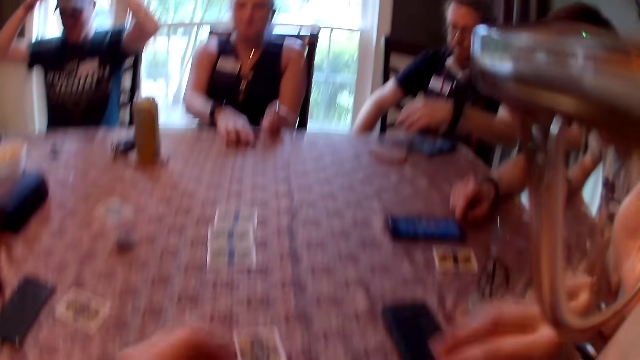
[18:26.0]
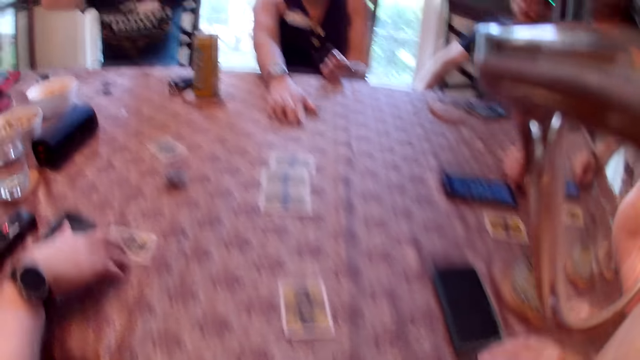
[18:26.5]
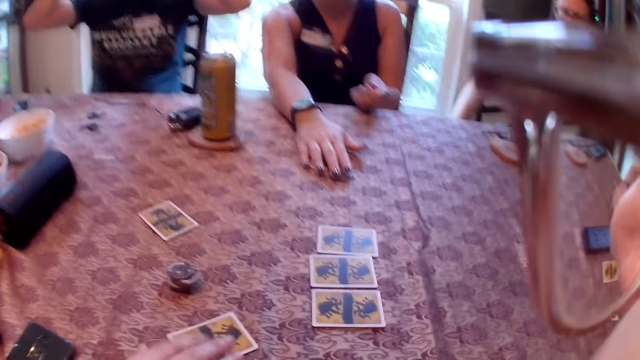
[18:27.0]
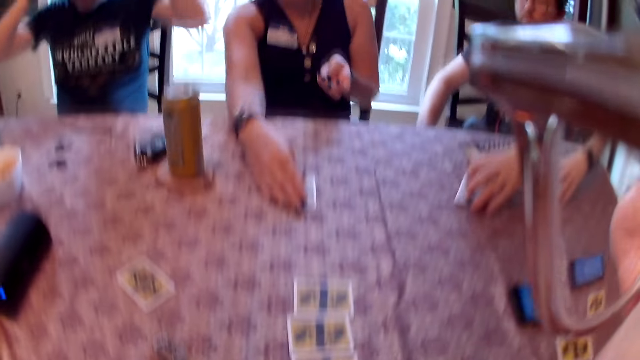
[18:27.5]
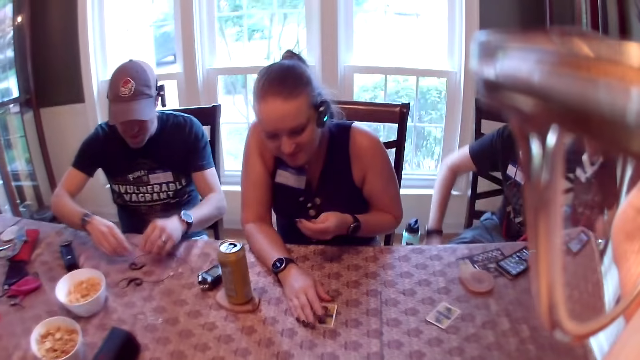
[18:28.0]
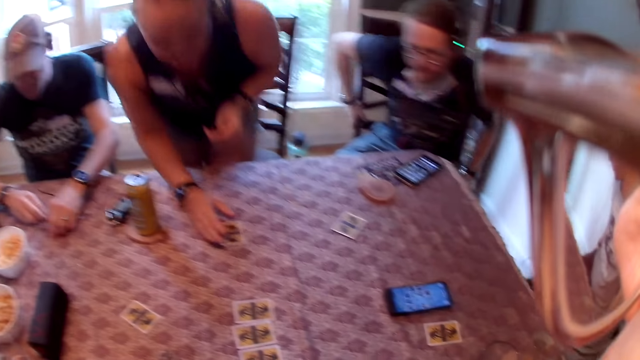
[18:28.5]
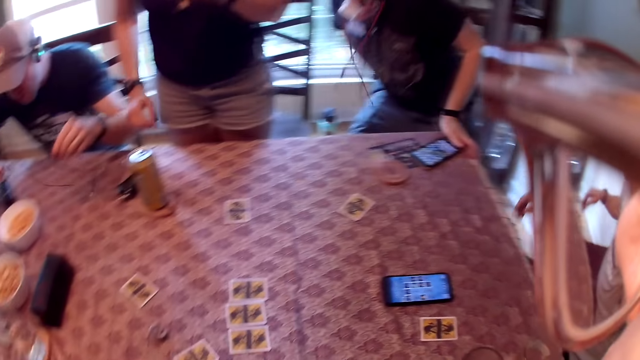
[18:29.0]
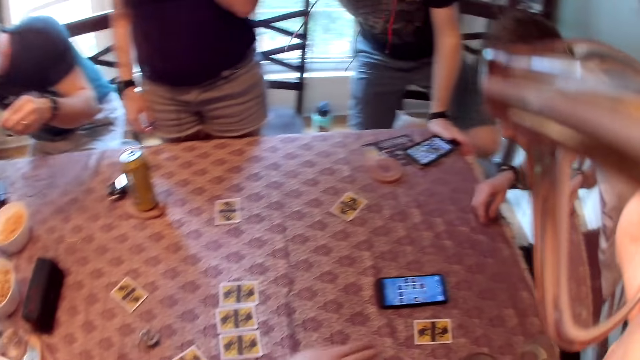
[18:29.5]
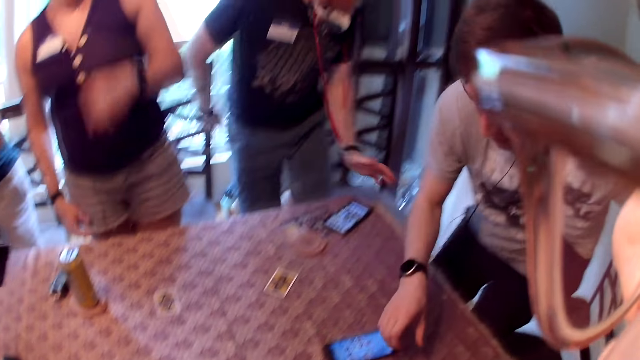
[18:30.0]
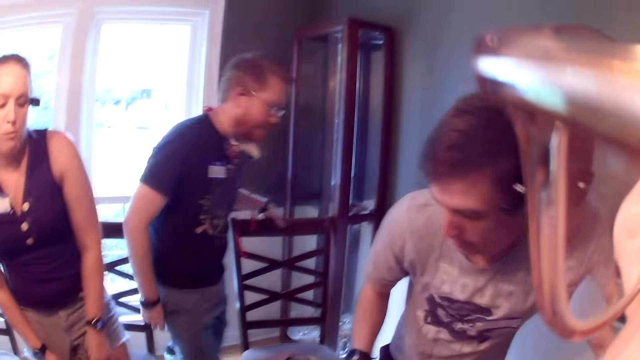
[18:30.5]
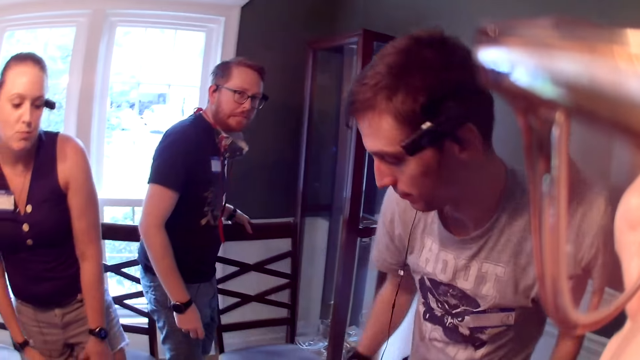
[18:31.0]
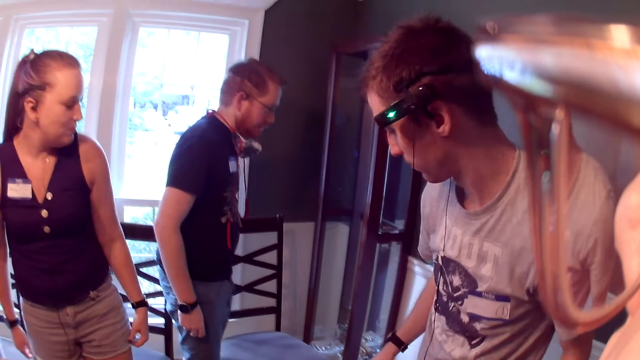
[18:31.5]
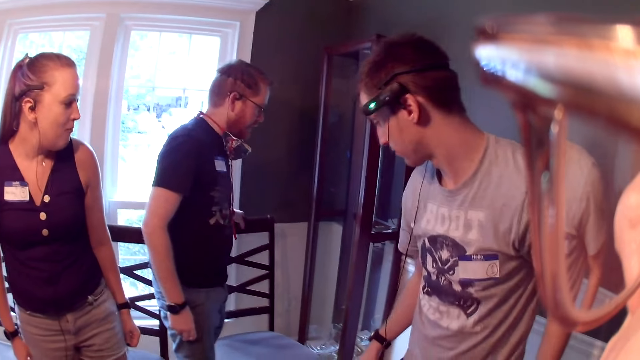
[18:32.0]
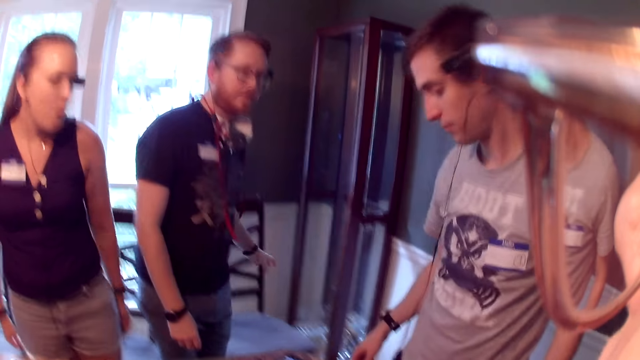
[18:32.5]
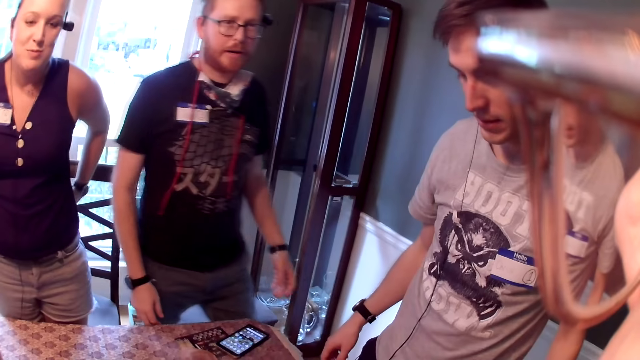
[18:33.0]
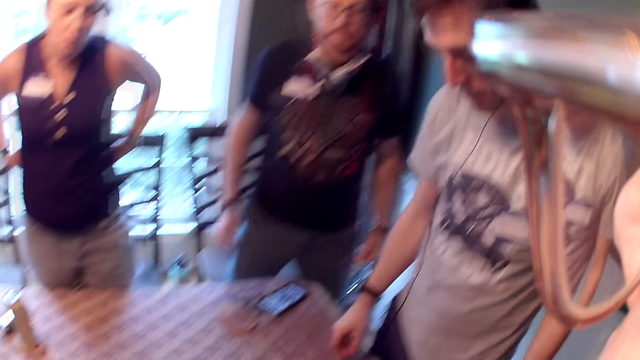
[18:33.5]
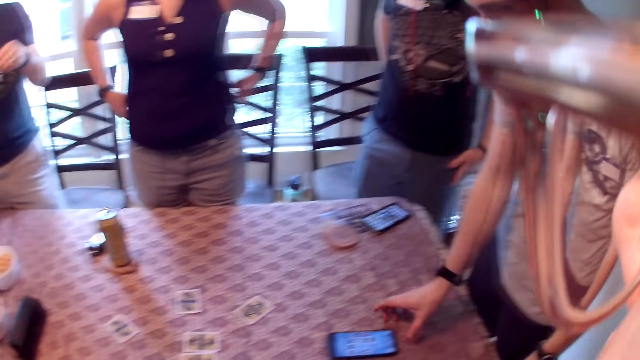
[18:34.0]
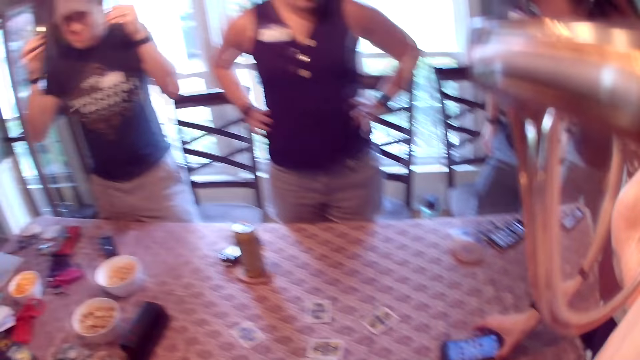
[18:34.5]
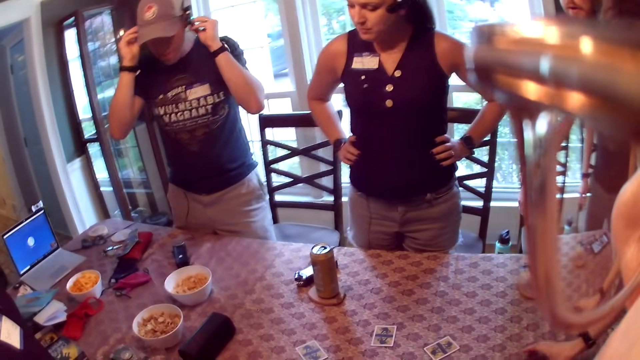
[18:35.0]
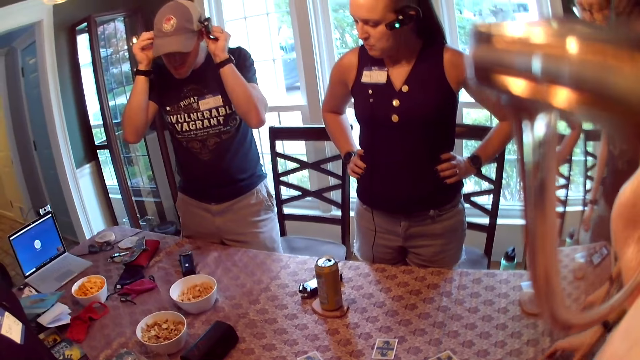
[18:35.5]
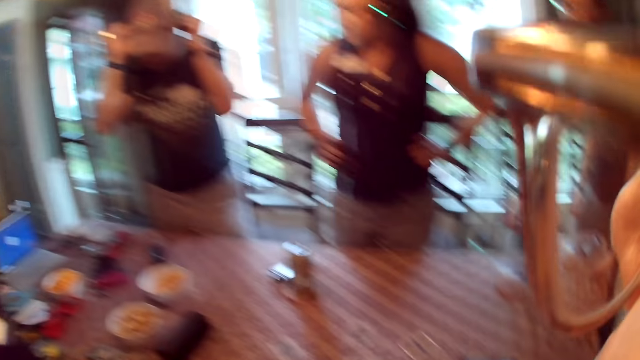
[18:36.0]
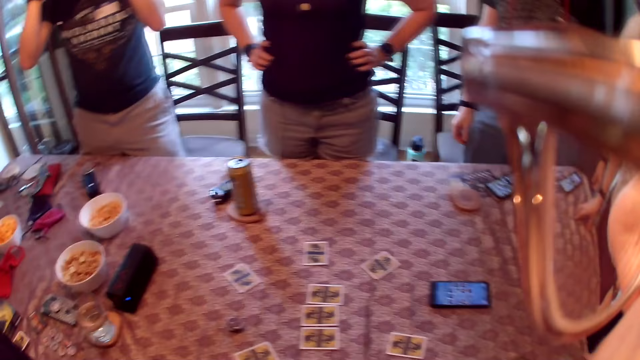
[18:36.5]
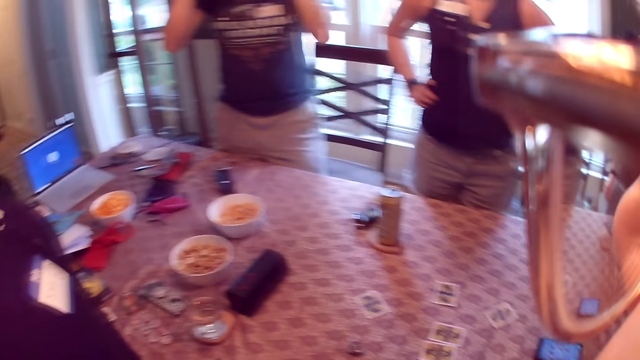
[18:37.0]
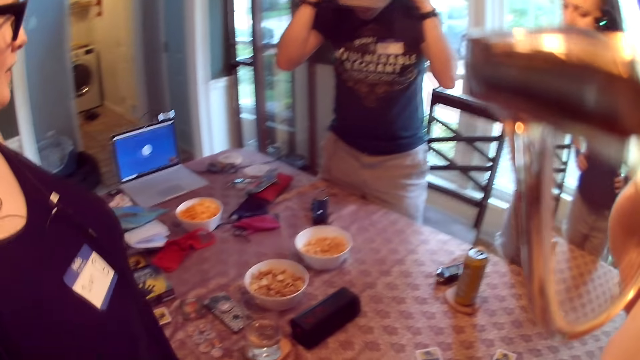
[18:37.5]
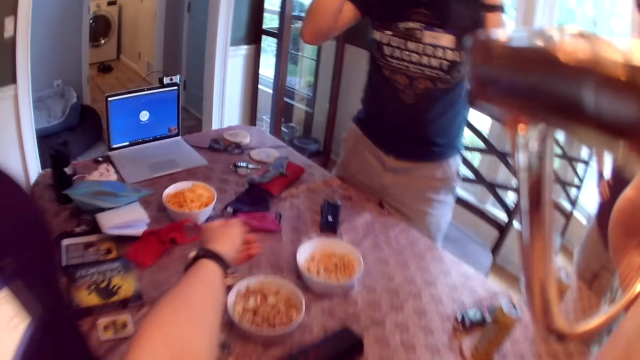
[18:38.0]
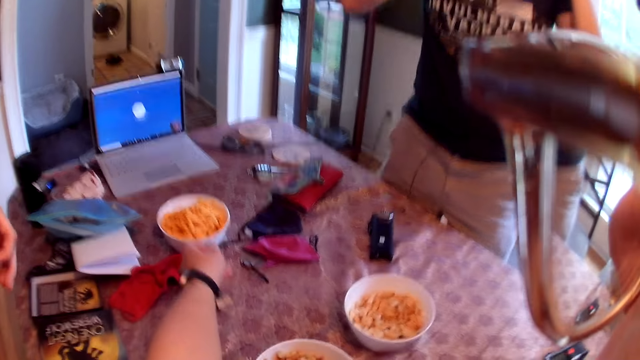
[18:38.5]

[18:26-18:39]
The man holds the mouthpiece in both hands. The camera wearer speaks. A woman slides the card across the table with her right hand. The first man stands up. Another man stands up. A third man stands up. Another woman stands up. The third man adjusts the chair with his right hand. The camera wearer speaks. The second man picks up a phone with his right hand. The first man holds the dictaphone with both hands. The camera wearer looks around.

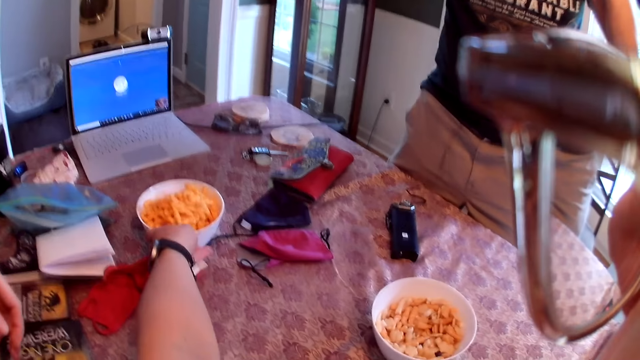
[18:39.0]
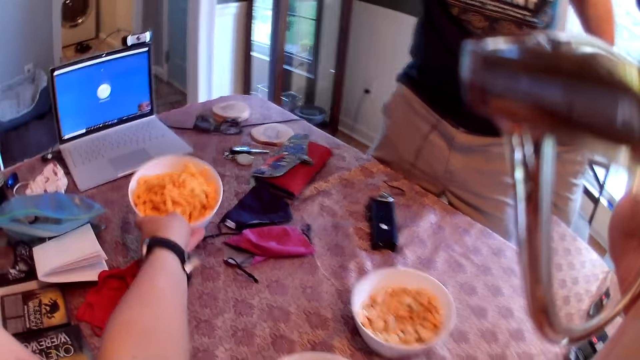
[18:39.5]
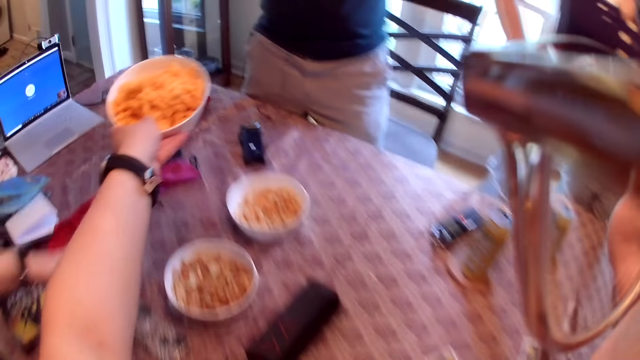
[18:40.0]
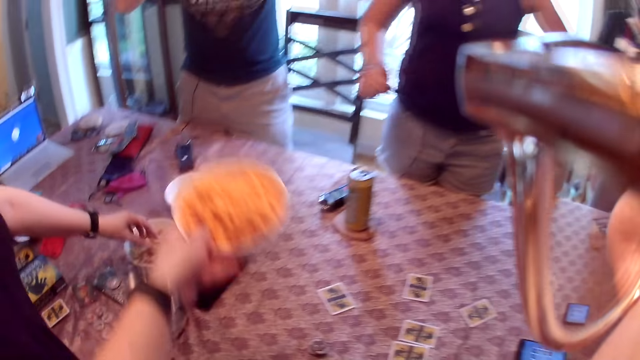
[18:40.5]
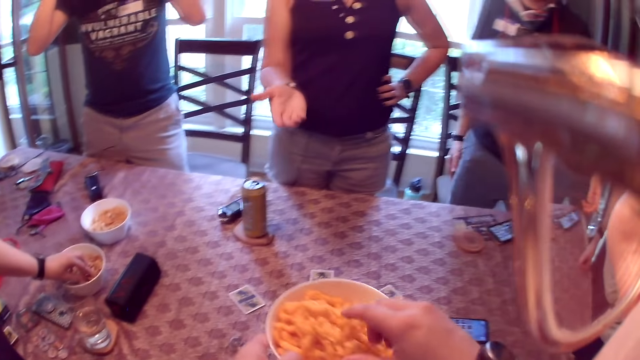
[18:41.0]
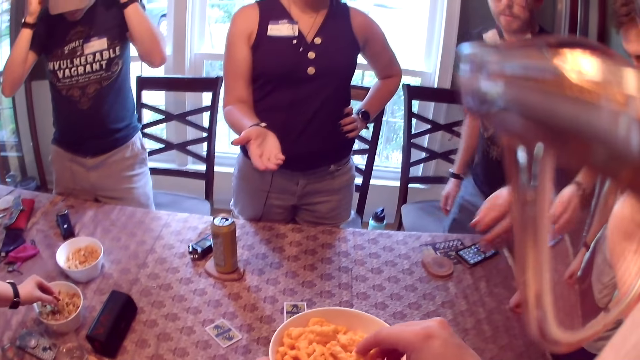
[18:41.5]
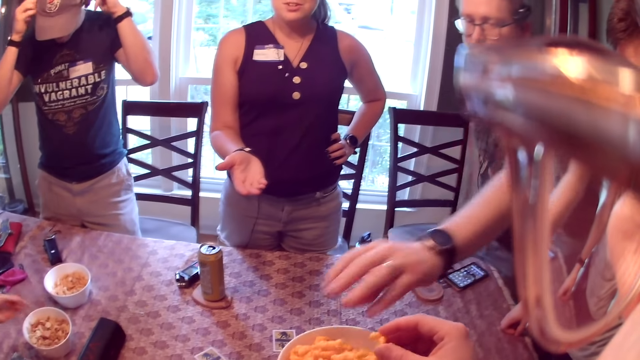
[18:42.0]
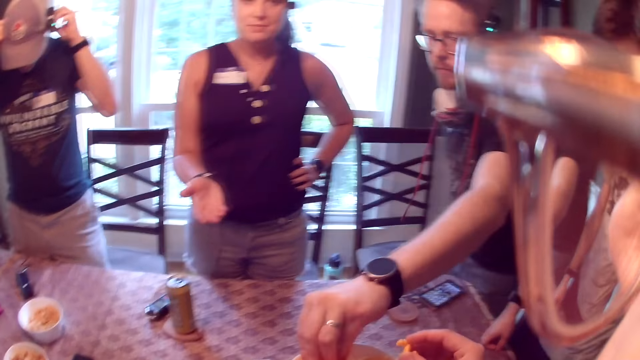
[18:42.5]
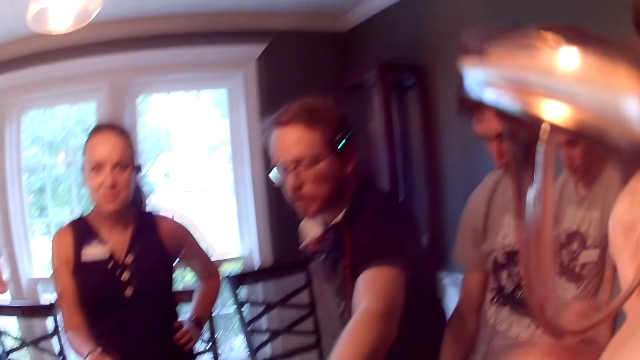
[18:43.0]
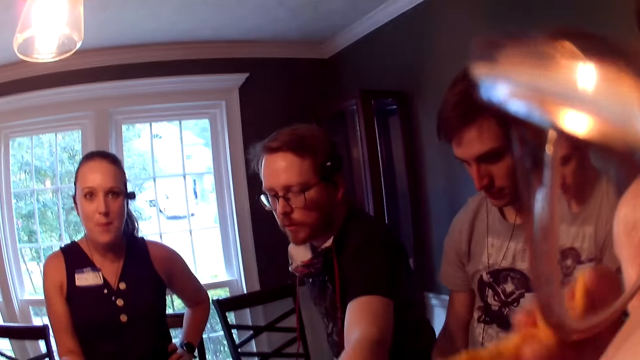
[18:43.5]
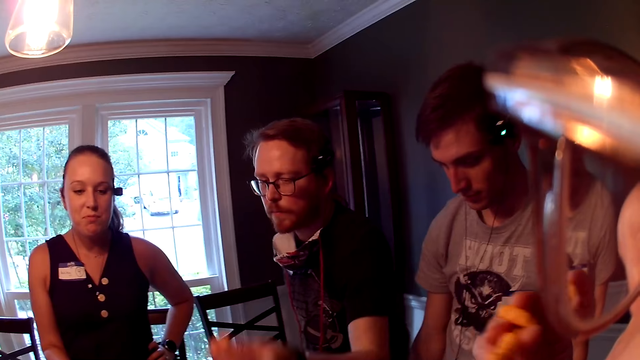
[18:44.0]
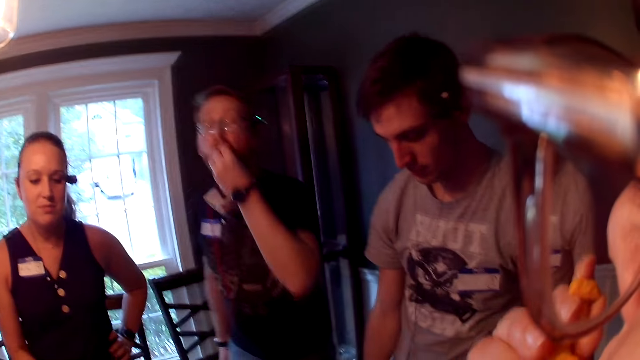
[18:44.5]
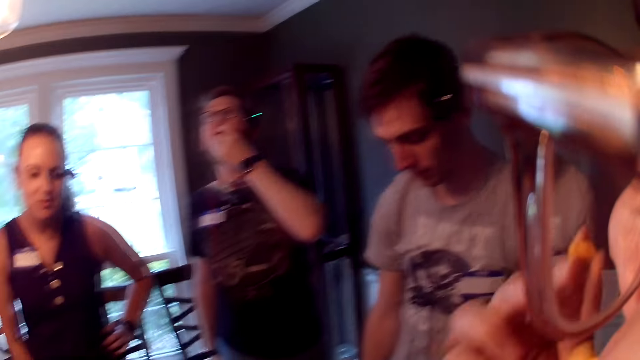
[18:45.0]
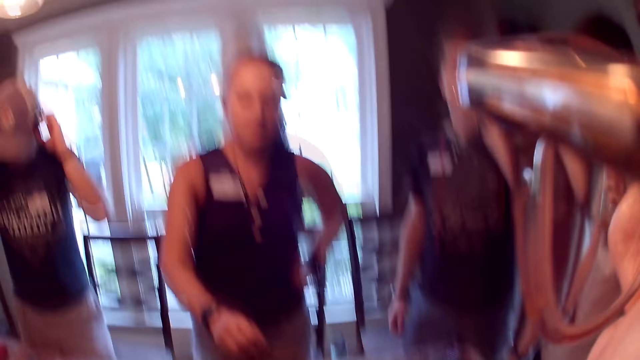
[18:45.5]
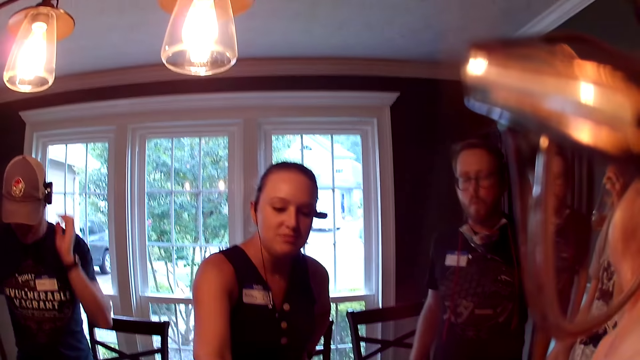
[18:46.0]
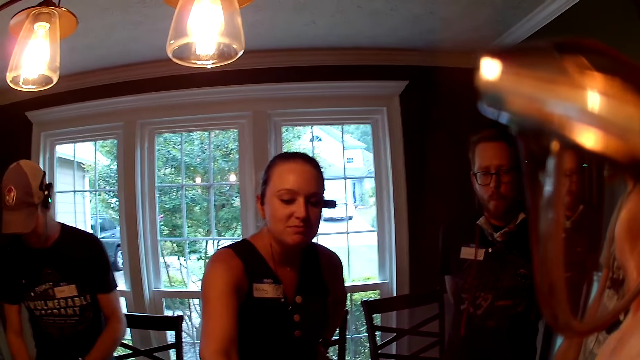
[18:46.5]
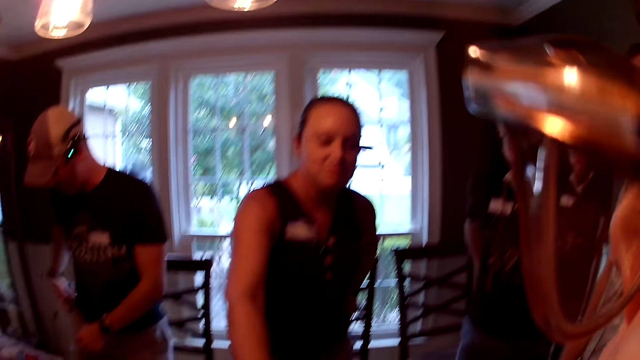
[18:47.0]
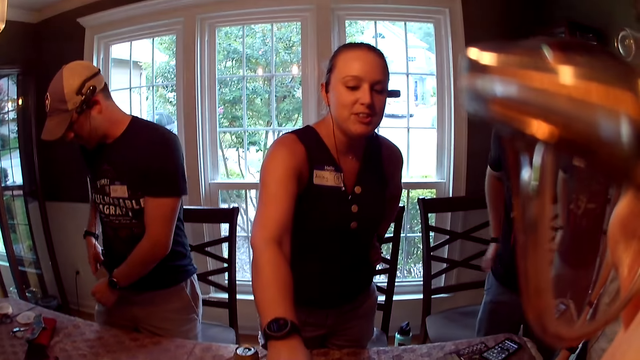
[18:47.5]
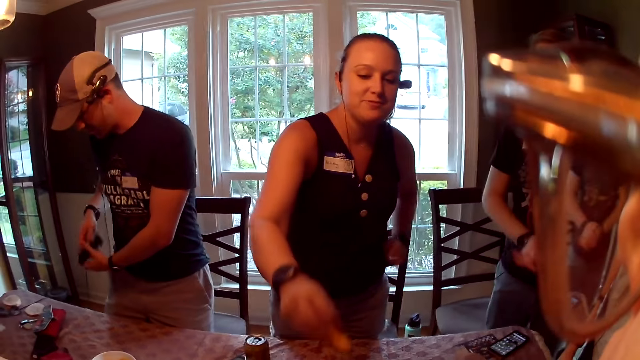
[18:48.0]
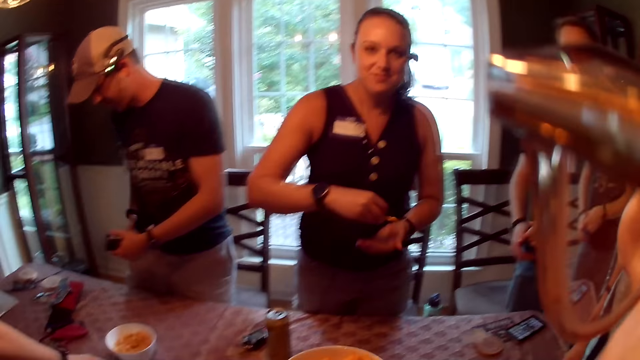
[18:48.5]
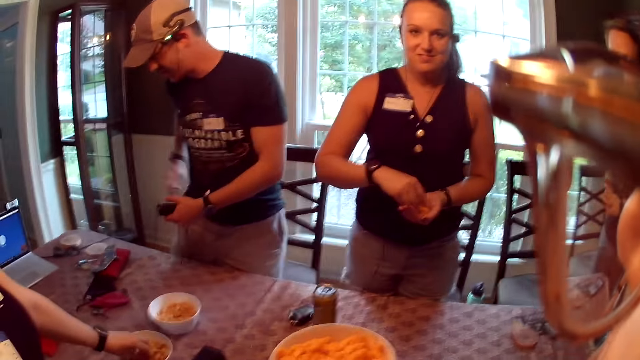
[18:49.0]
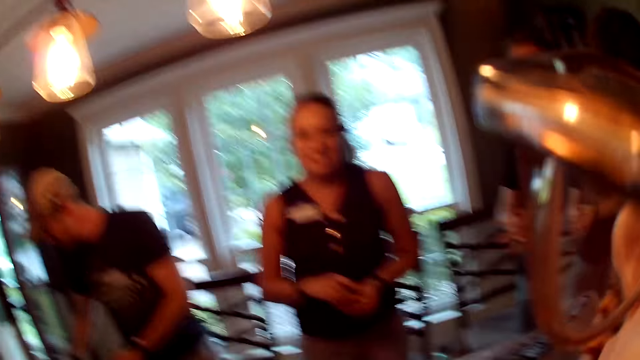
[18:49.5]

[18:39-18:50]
The camera wearer picks up the bowl of crisps from the table with her left hand. A woman picks crisps from the bowl with her left hand. The camera wearer picks crisps from the bowl with her right hand. A man picks crisps from the bowl with his right hand. The camera wearer eats the crisps with her right hand and looks around. The man eats crisps with his right hand. The camera wearer speaks. Another woman picks crisps from the bowl with her right hand. Another man holds the phone with his left hand. The other woman holds the crisps in both hands.
